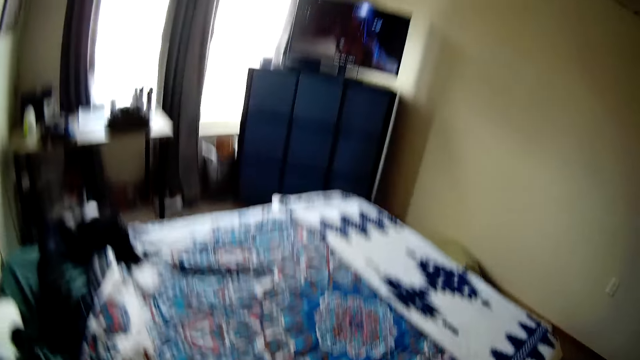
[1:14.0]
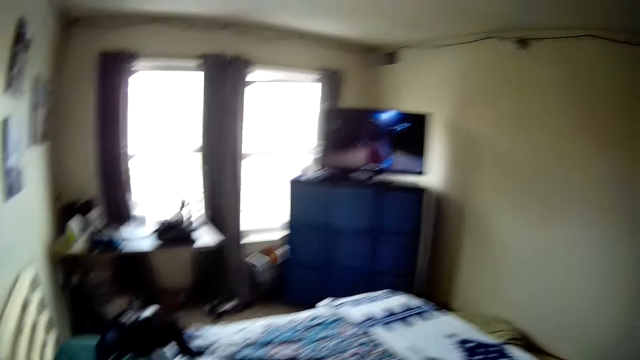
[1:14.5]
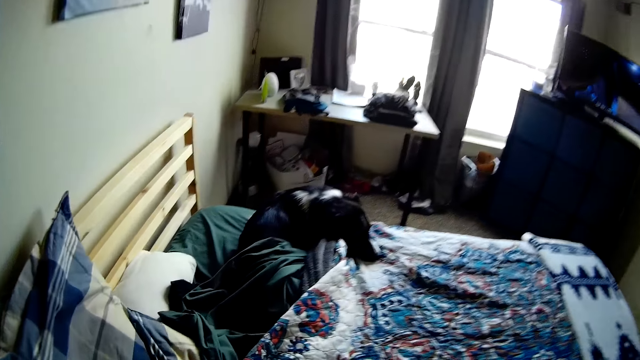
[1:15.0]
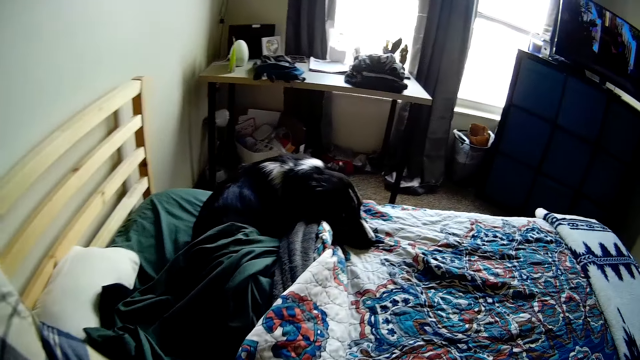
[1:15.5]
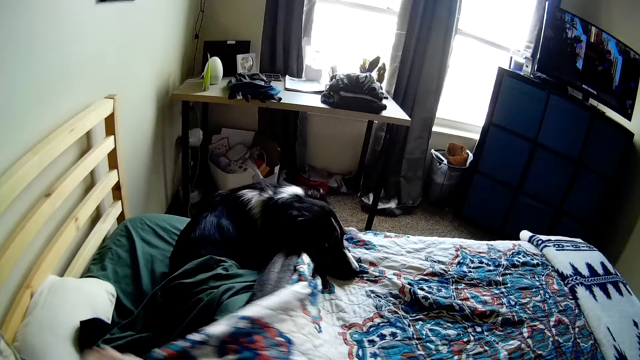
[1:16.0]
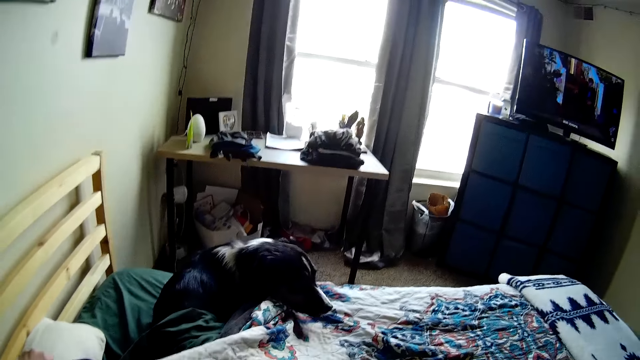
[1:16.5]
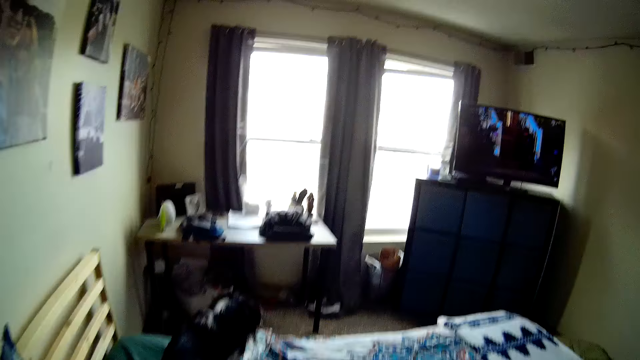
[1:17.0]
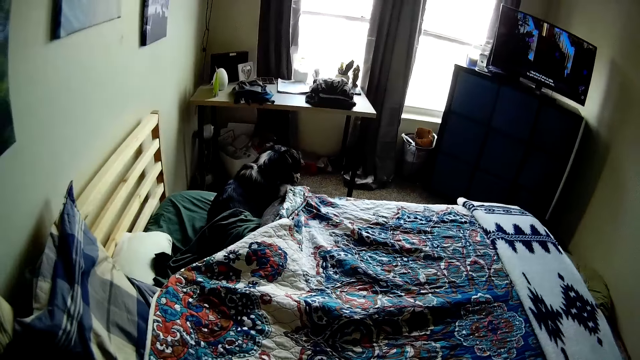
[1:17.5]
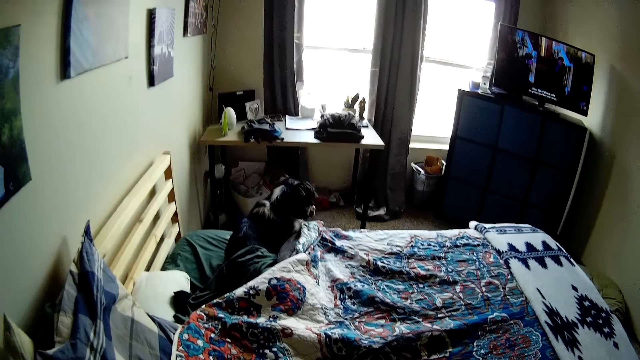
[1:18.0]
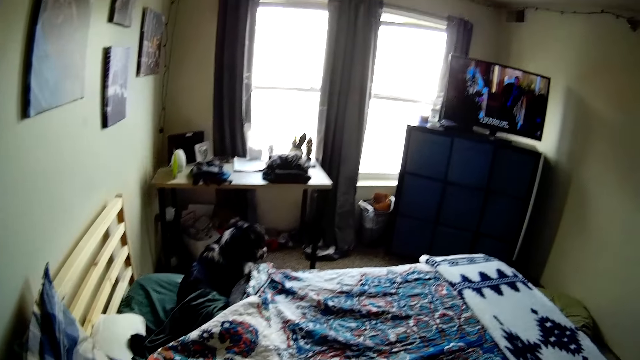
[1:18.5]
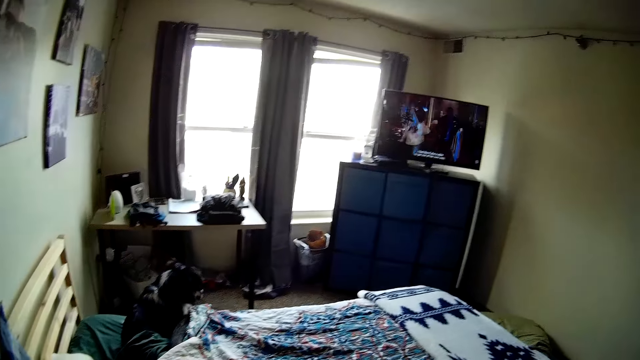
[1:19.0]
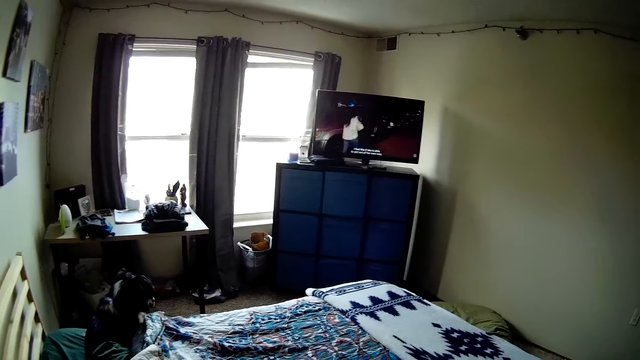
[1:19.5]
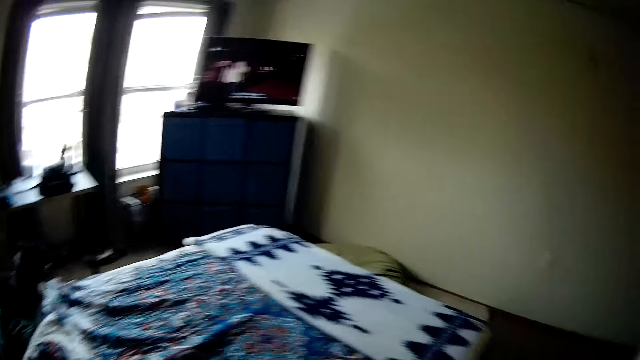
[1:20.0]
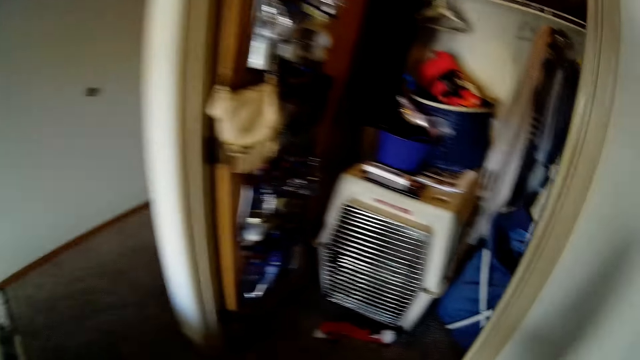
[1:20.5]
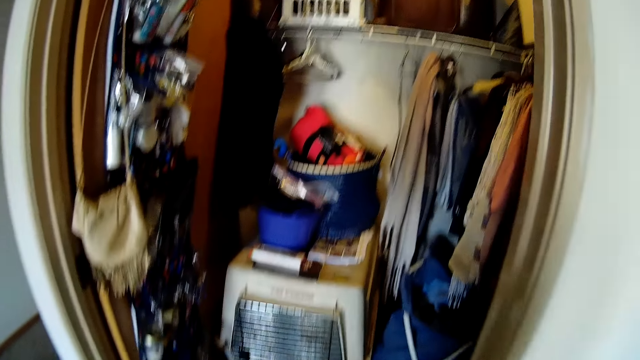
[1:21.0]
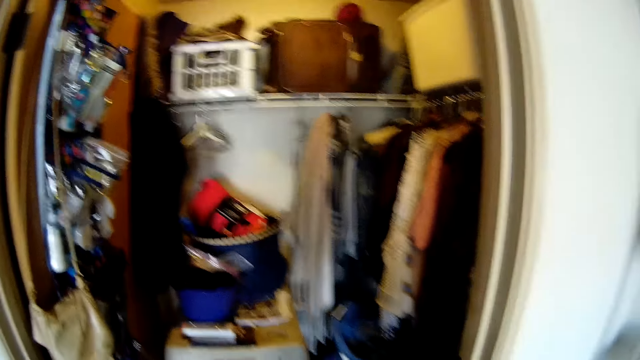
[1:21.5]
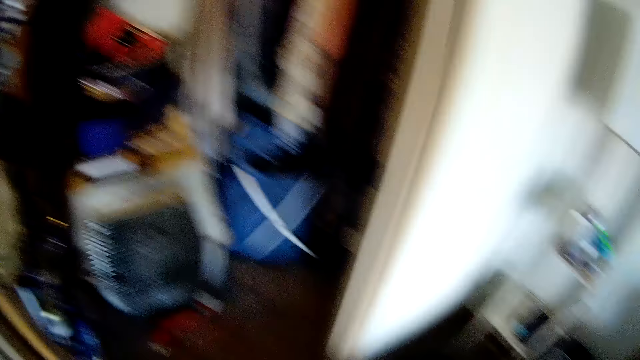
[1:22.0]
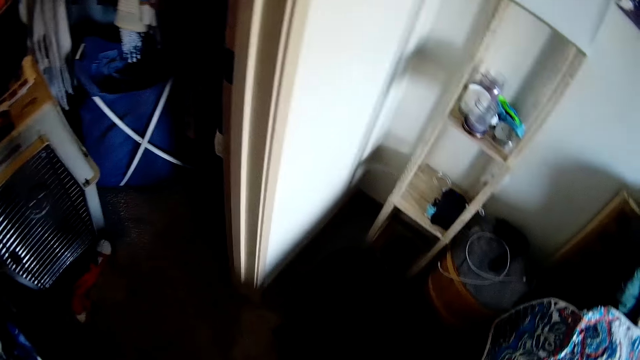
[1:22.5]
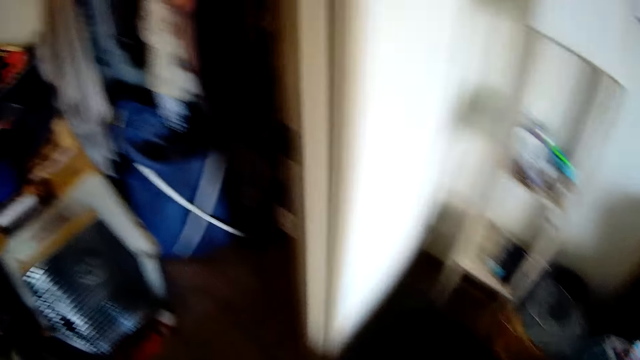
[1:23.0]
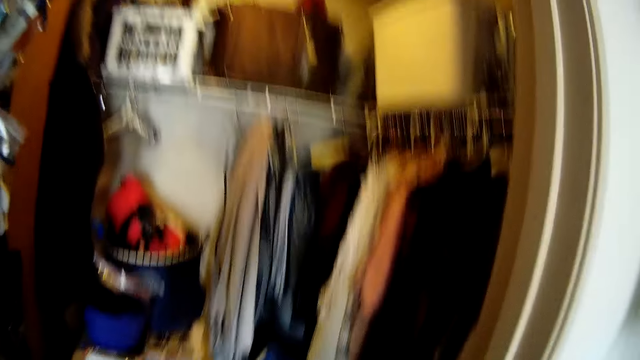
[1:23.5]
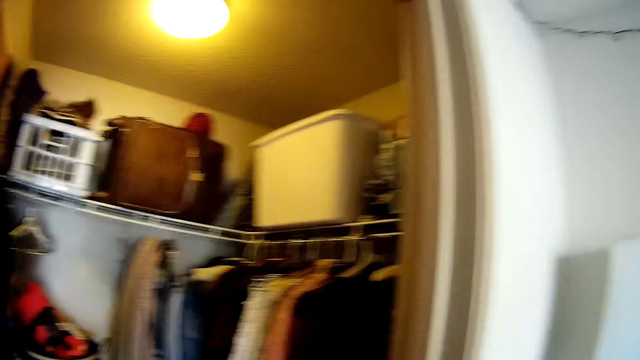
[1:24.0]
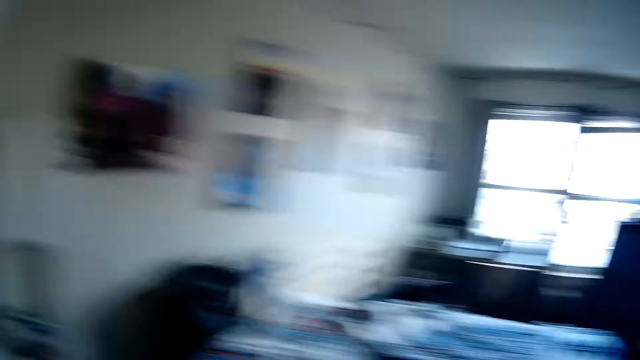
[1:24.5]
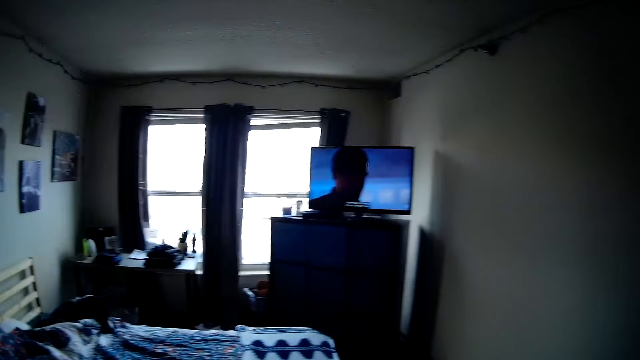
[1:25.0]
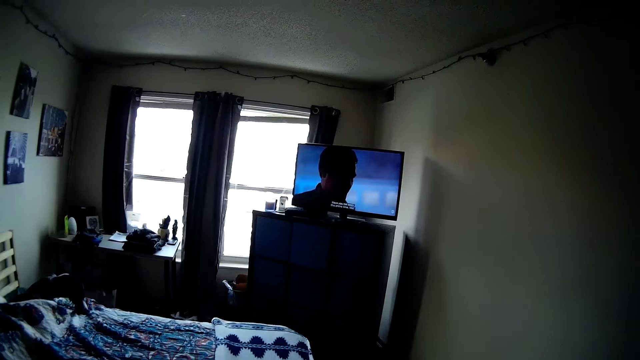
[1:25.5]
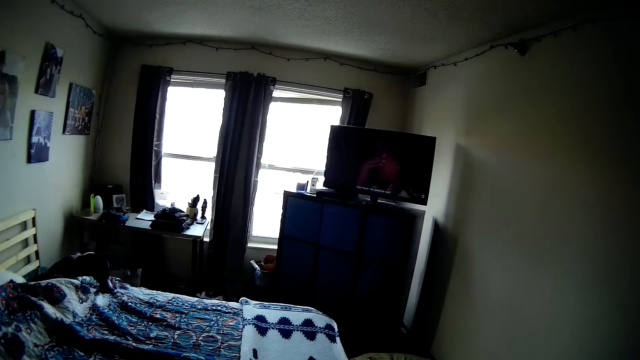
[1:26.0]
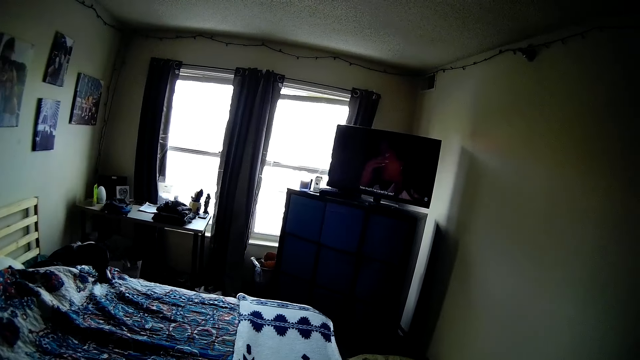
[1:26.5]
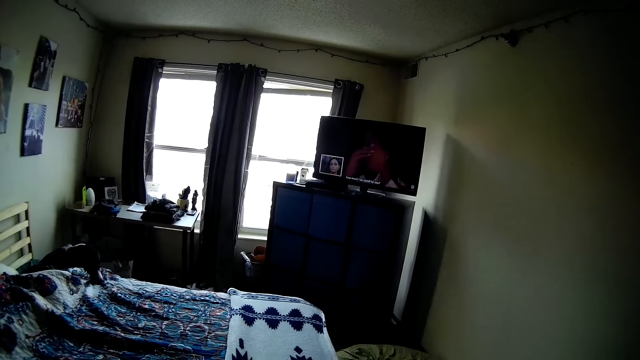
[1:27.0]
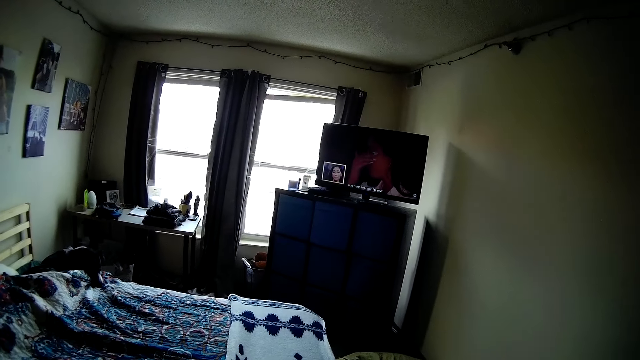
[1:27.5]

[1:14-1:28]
The camera wearer turns the camera around.
